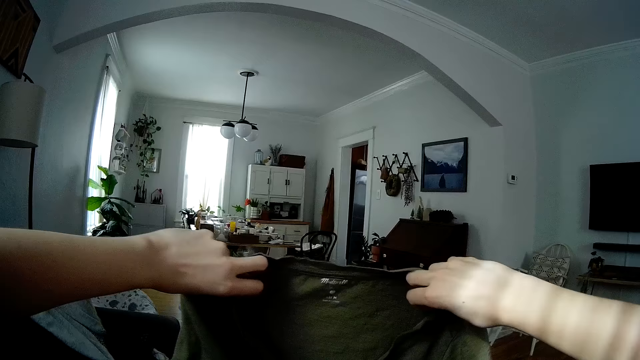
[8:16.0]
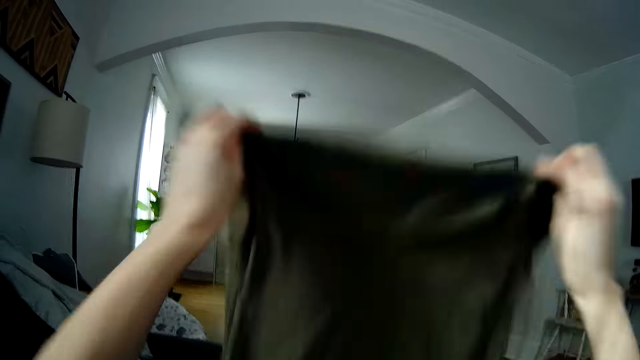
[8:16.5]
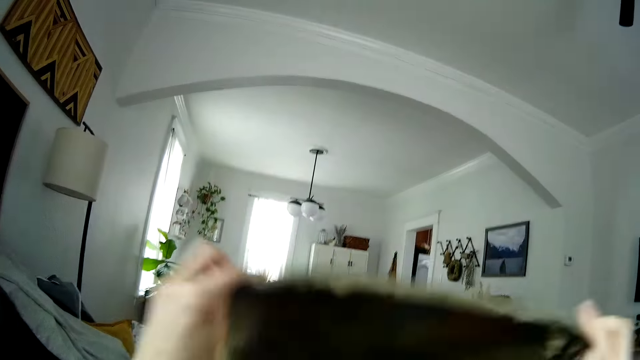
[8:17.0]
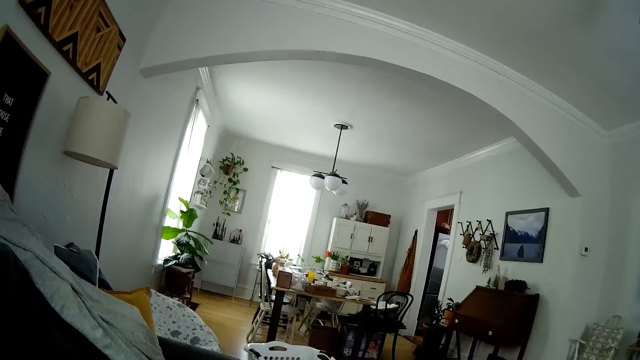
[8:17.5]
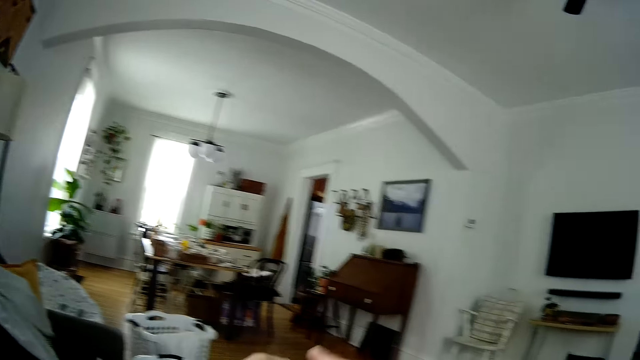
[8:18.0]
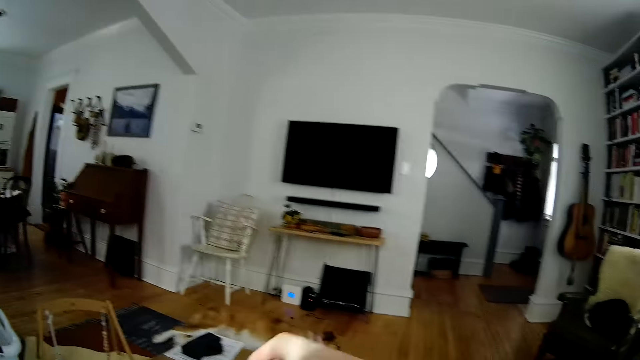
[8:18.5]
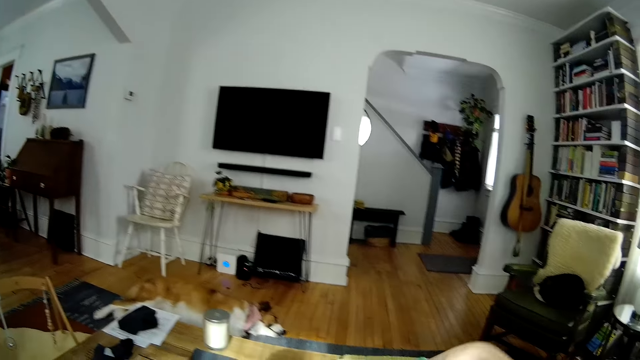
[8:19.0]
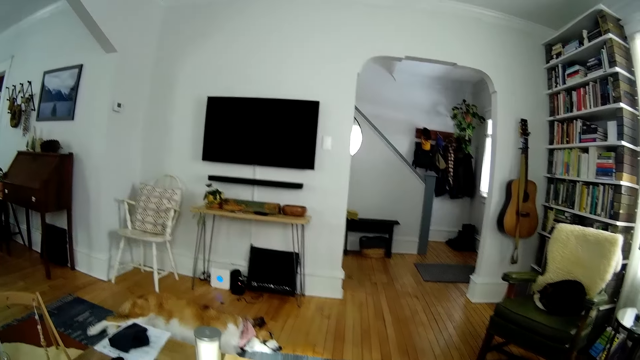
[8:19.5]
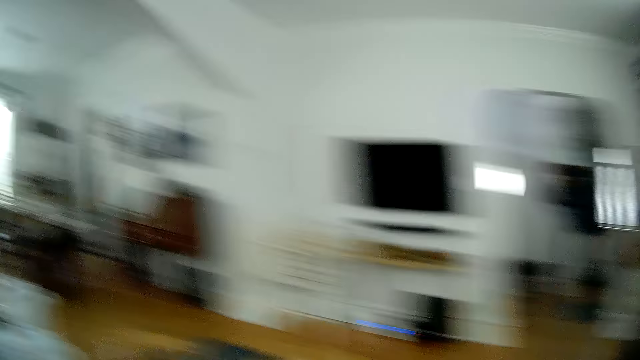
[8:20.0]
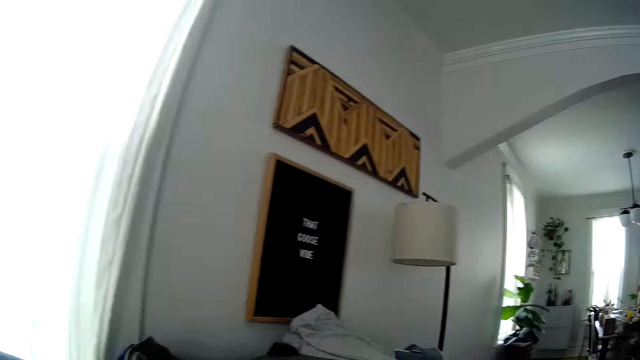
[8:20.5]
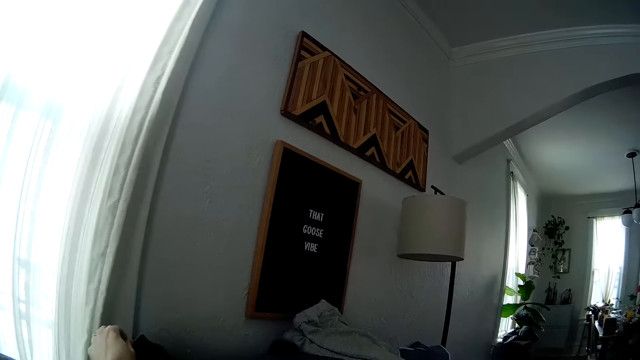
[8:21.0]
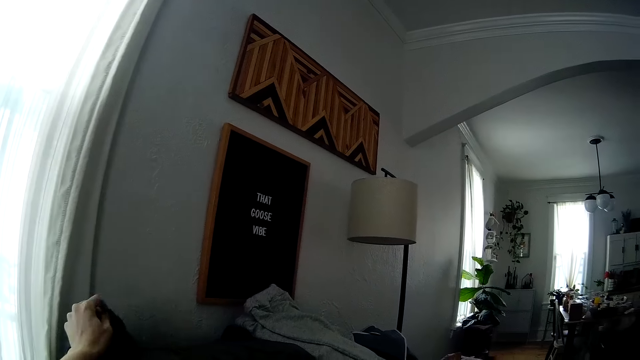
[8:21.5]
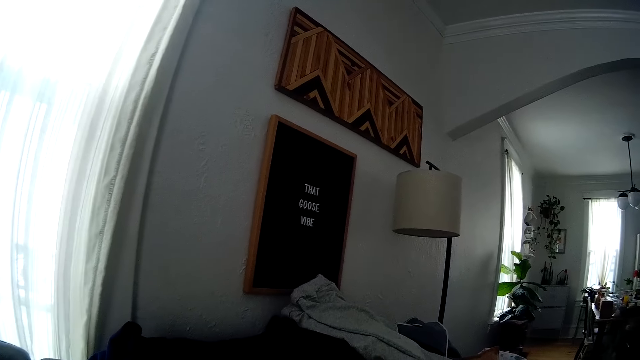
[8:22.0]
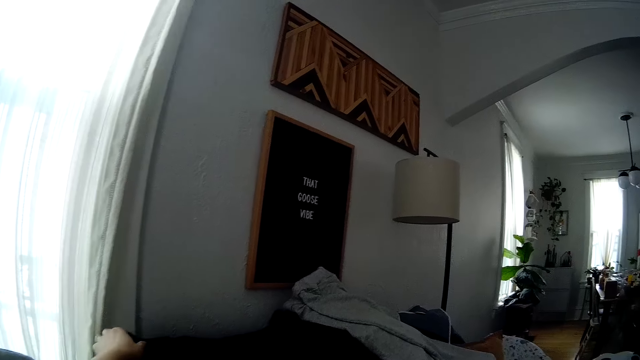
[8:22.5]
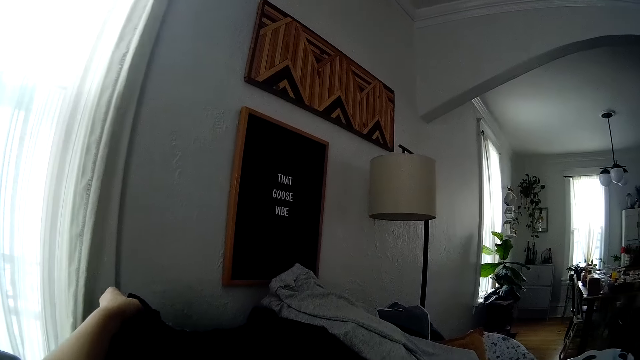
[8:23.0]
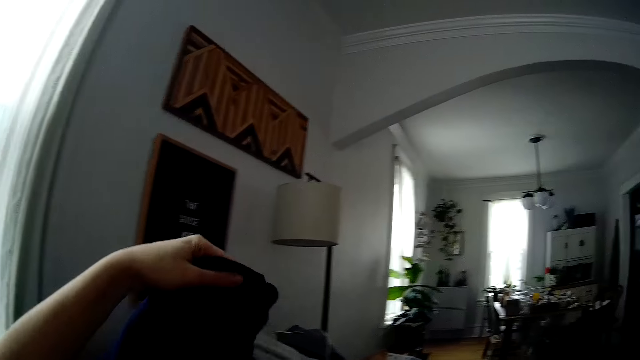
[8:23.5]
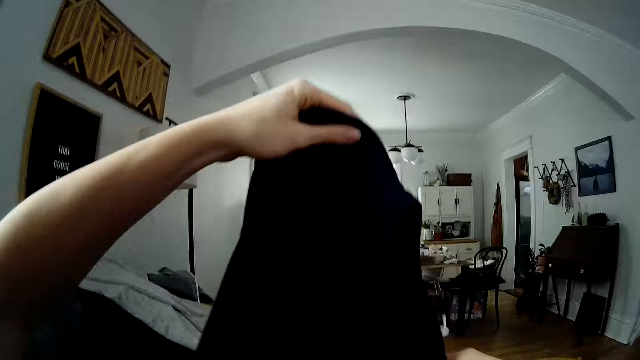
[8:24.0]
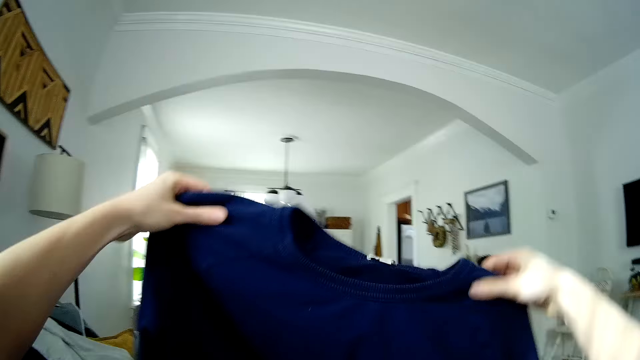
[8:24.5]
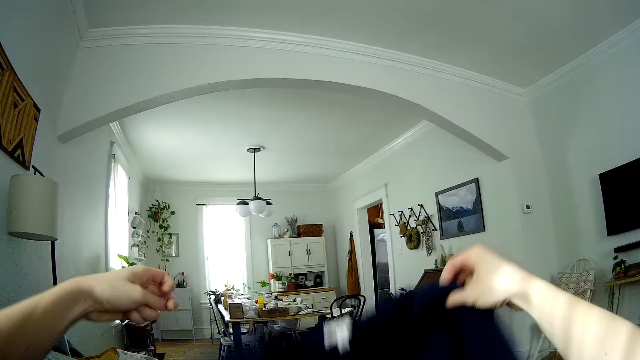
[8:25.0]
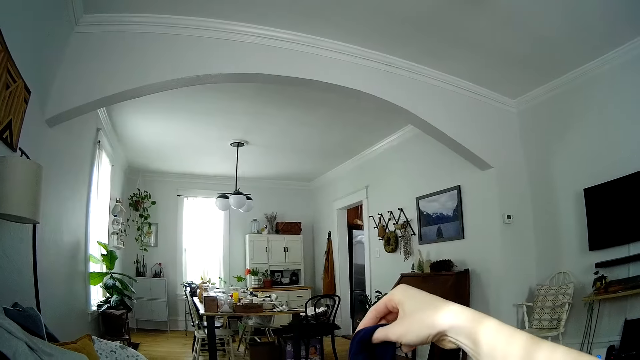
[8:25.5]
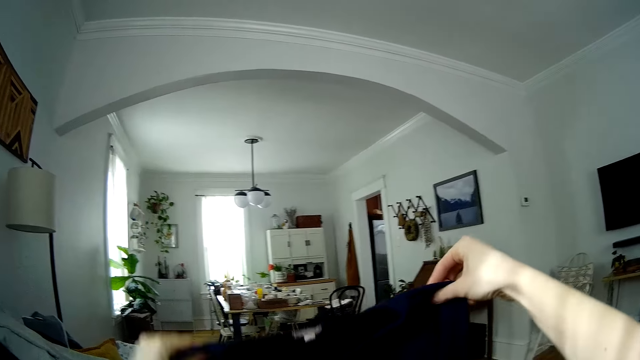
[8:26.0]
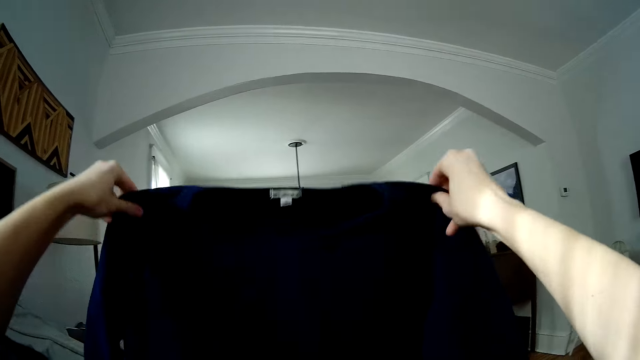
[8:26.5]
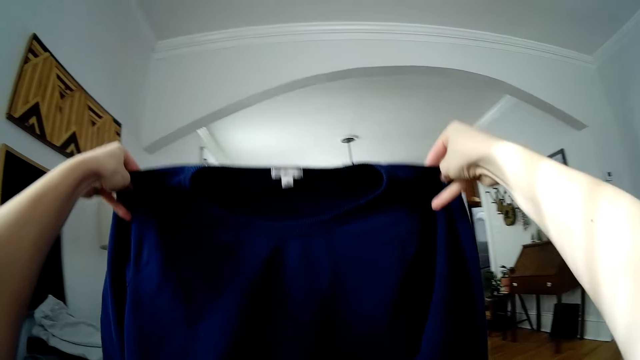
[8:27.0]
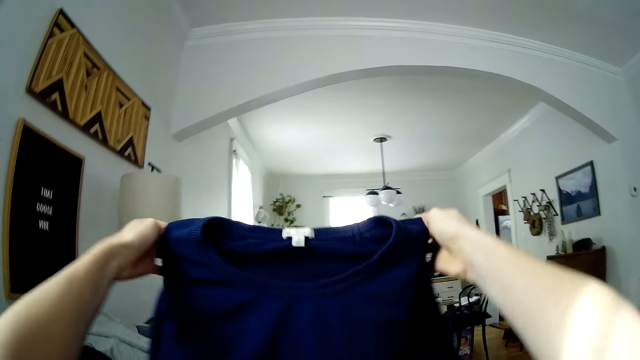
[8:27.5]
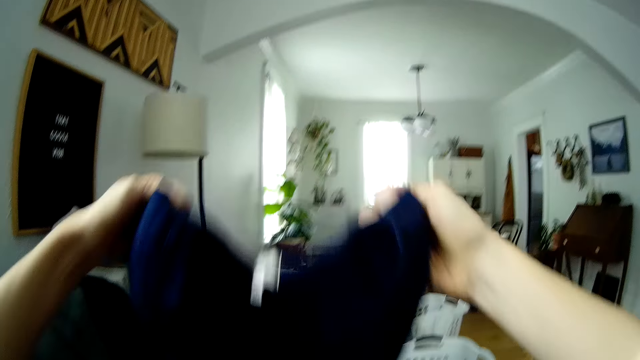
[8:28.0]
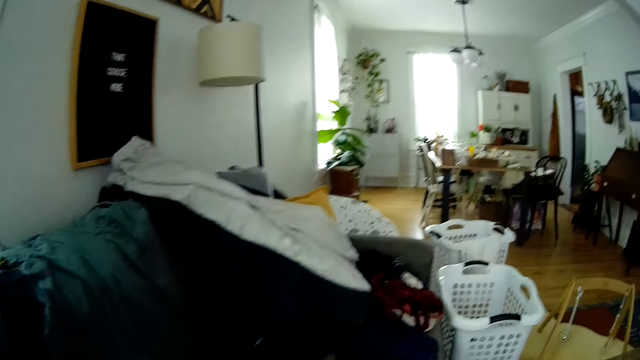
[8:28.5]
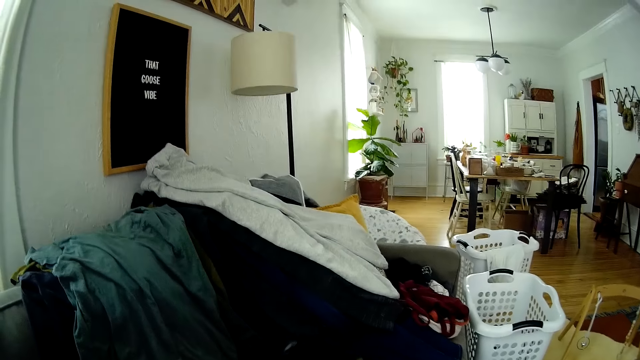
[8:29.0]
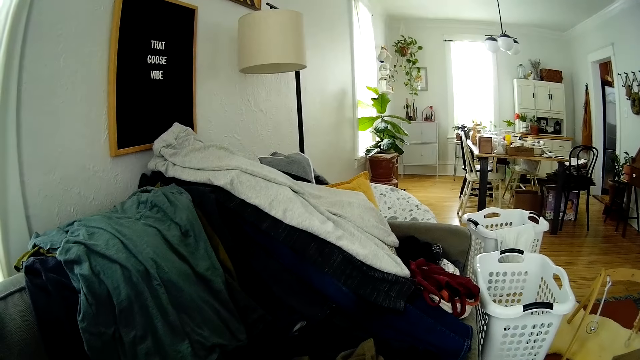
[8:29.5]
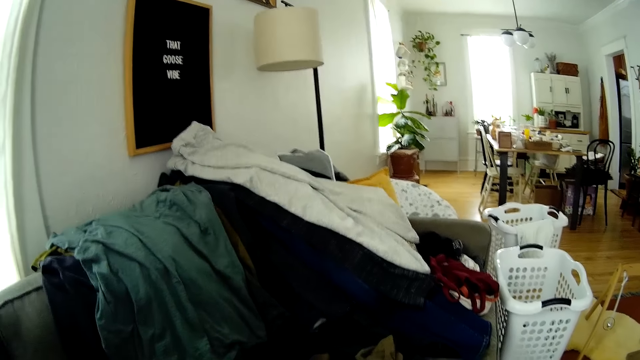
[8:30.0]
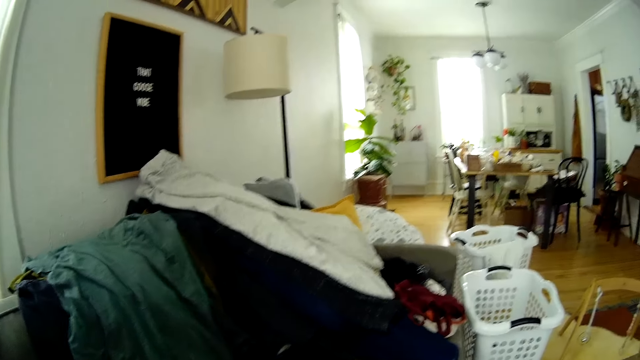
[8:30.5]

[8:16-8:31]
The camera wearer flaps the cloth with both hands. She looks around. She picks up a cloth from the chair with her left hand. She picks up the cloth from the chair with her left hand again. She straightens the cloth. She holds the cloth with both hands. She raises up the cloth with both hands. She folds the cloth with both hands.

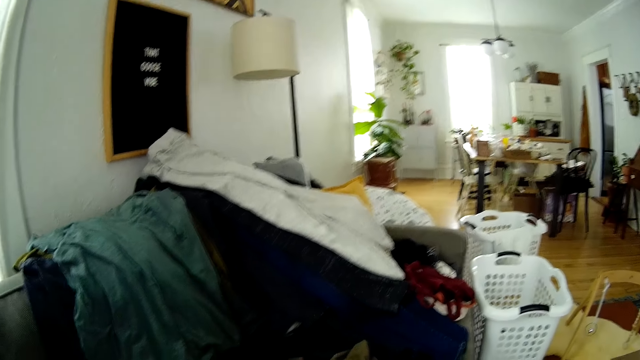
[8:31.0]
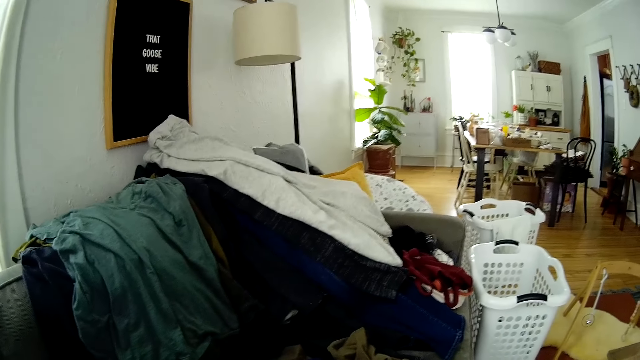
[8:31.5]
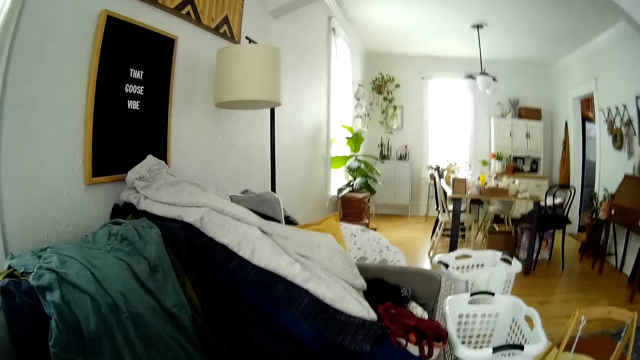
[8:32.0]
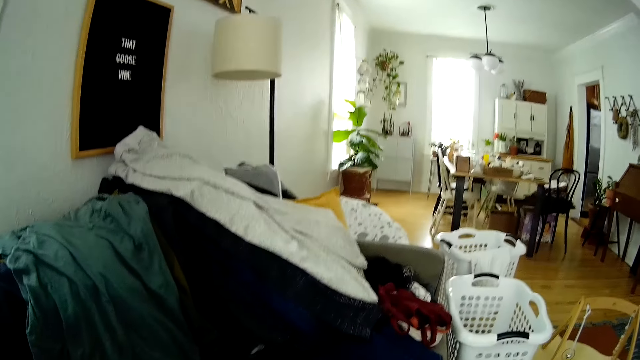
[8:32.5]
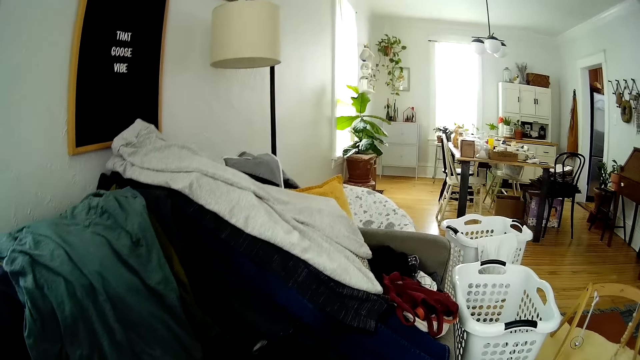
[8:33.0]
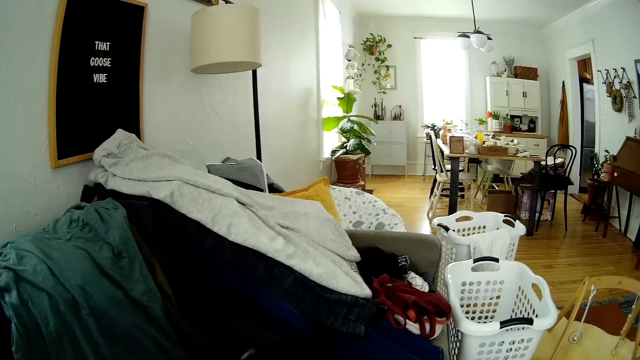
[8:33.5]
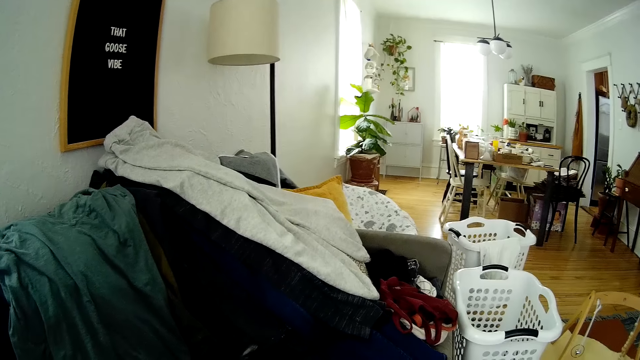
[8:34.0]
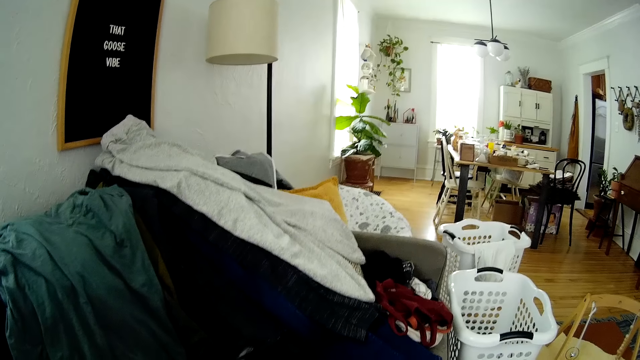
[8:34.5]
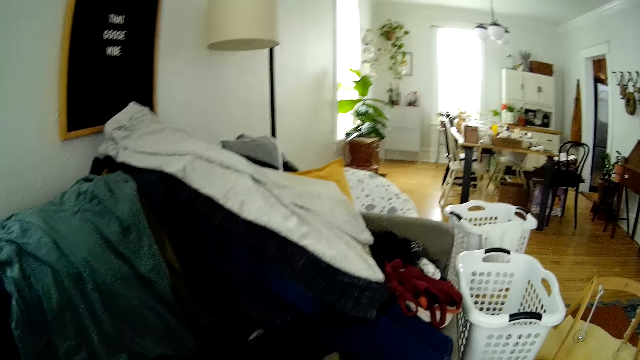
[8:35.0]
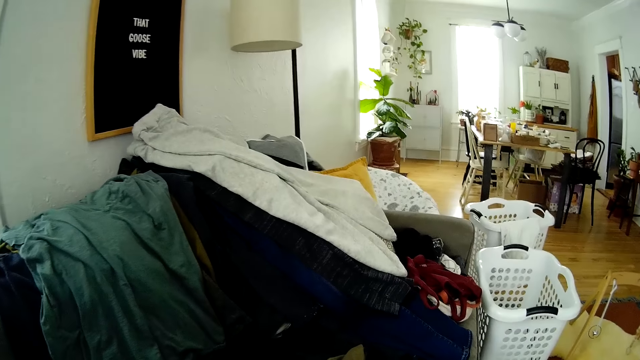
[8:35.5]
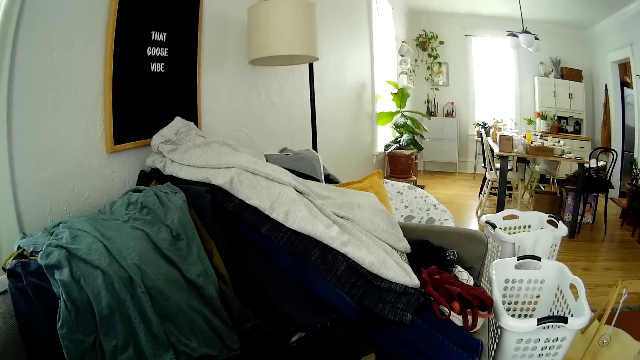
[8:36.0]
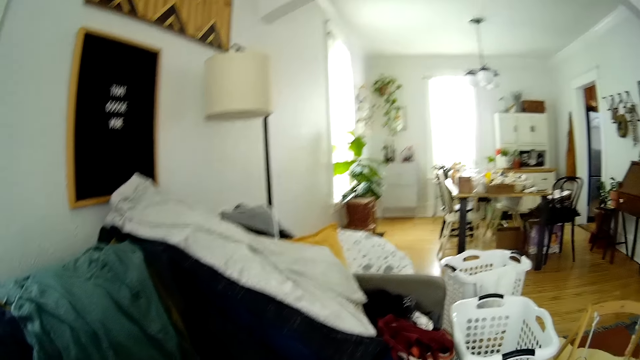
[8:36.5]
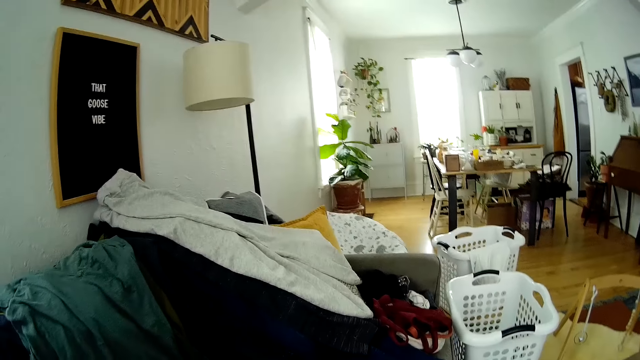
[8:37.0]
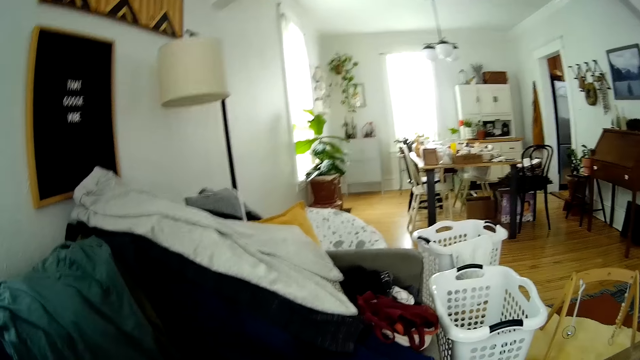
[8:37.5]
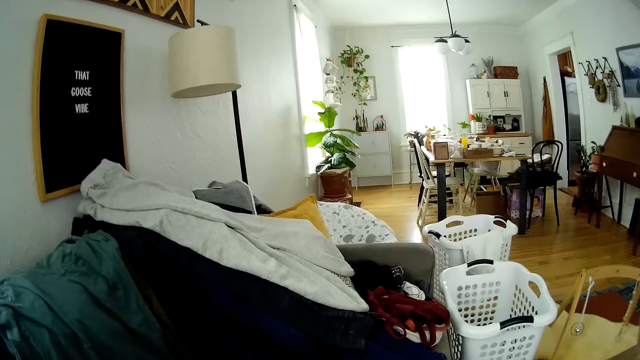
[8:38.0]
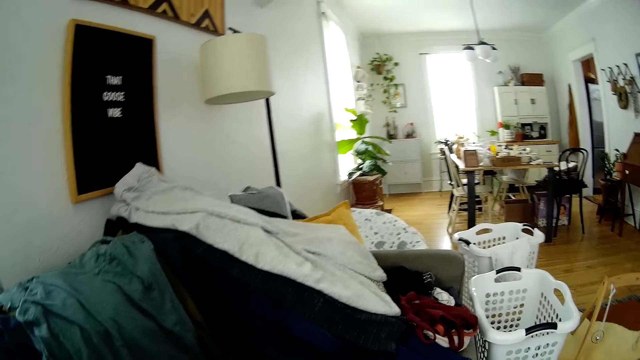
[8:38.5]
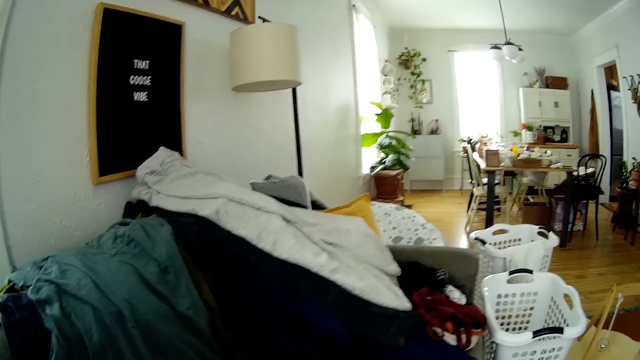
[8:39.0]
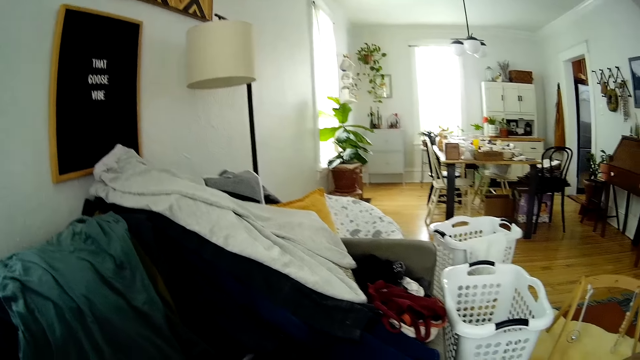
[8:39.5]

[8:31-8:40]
The camera wearer looks around.
